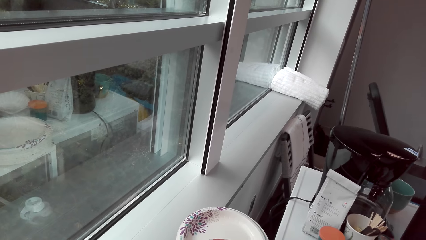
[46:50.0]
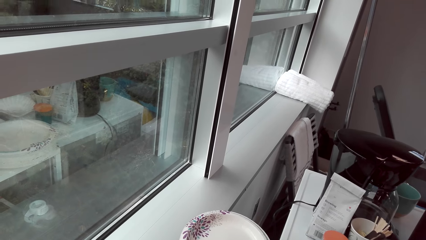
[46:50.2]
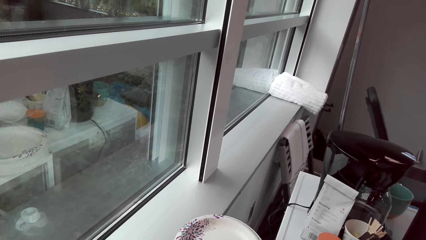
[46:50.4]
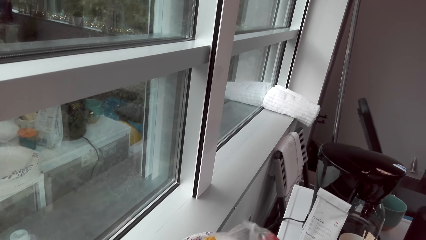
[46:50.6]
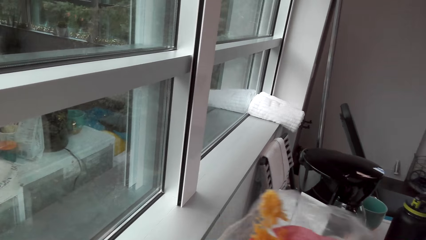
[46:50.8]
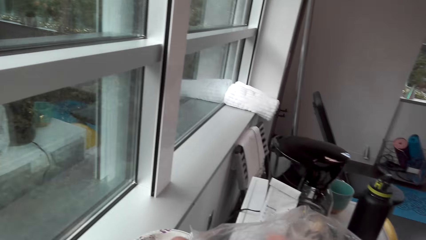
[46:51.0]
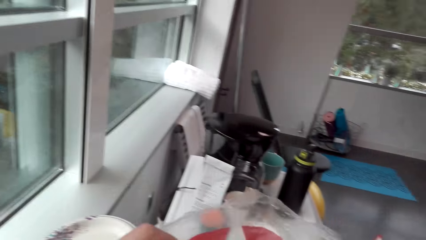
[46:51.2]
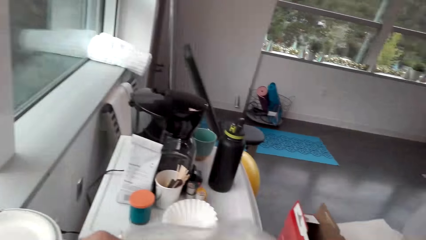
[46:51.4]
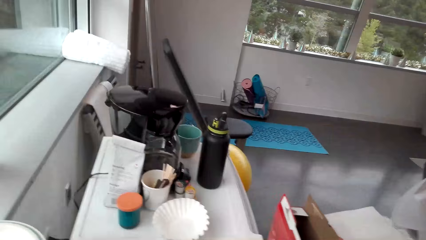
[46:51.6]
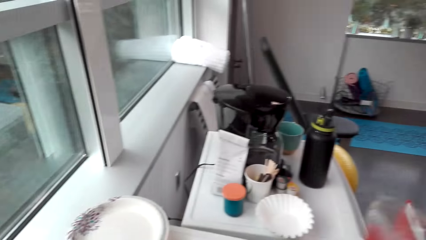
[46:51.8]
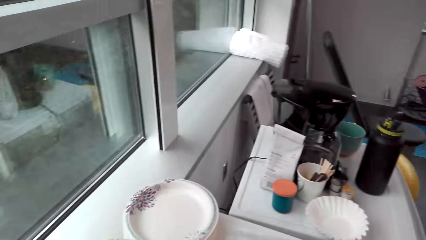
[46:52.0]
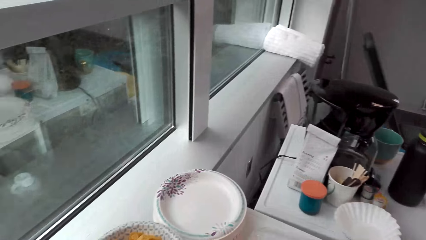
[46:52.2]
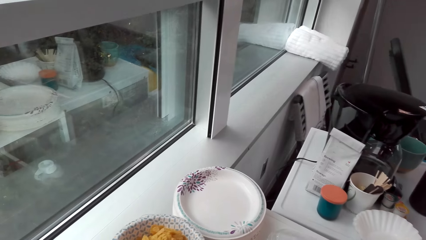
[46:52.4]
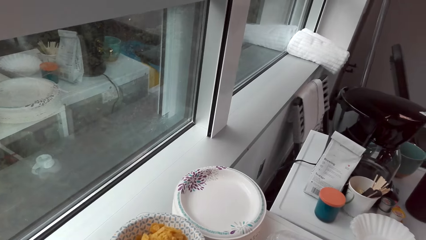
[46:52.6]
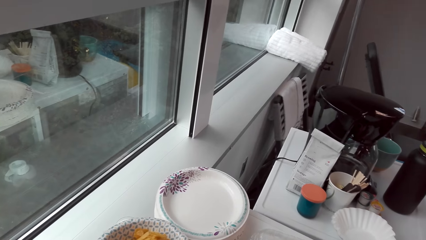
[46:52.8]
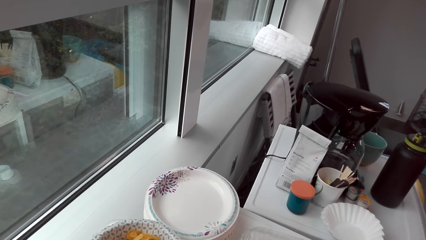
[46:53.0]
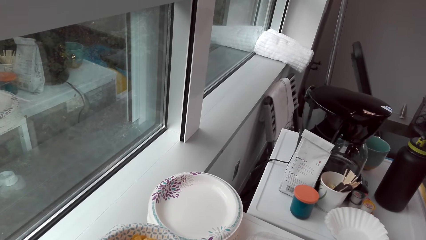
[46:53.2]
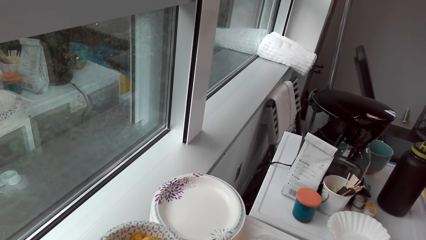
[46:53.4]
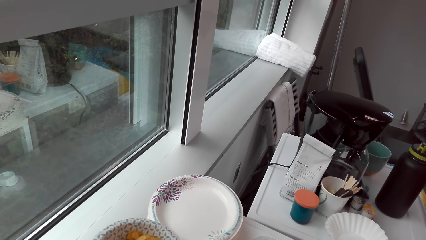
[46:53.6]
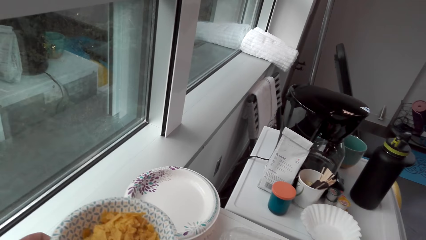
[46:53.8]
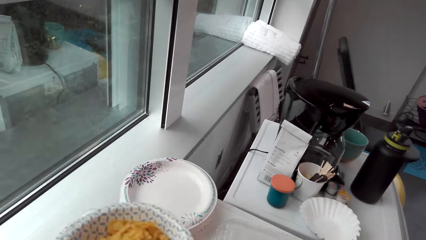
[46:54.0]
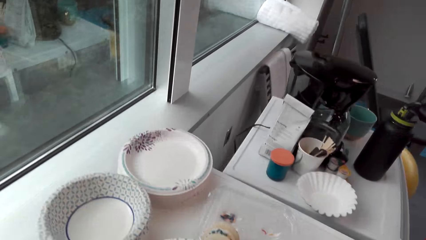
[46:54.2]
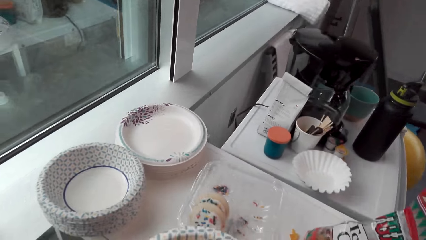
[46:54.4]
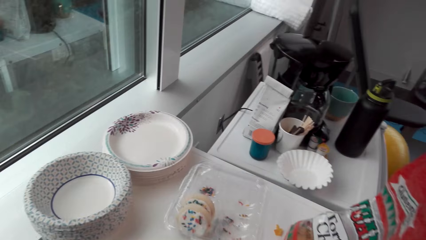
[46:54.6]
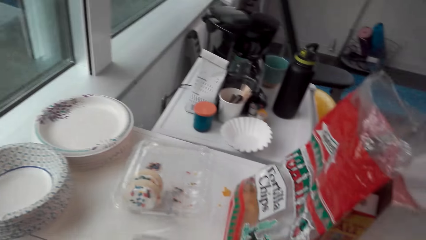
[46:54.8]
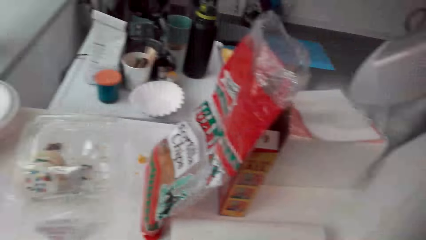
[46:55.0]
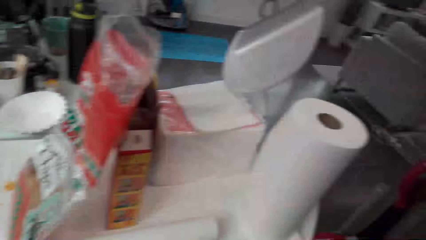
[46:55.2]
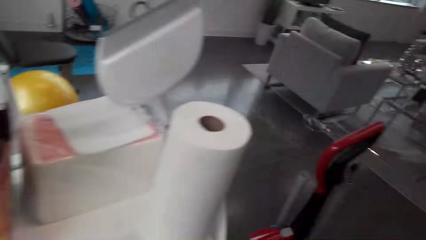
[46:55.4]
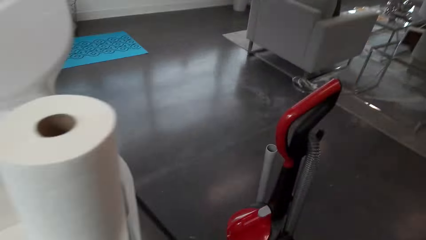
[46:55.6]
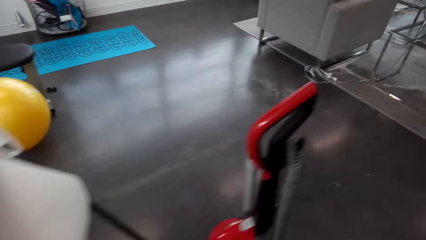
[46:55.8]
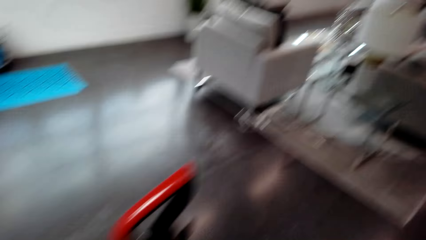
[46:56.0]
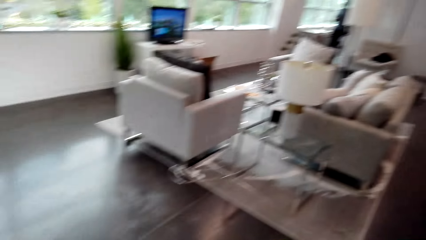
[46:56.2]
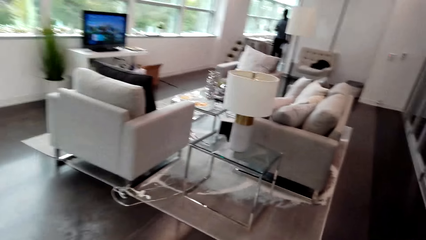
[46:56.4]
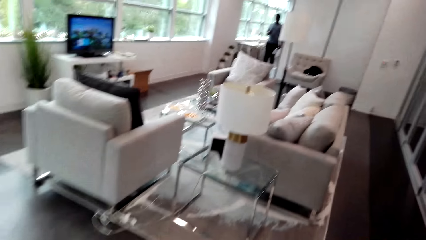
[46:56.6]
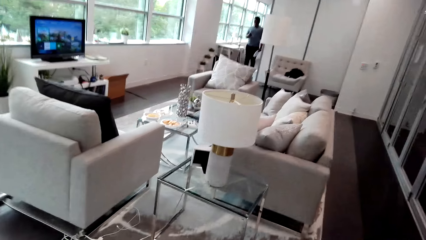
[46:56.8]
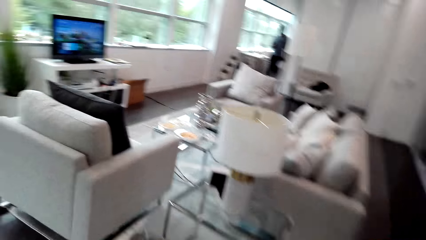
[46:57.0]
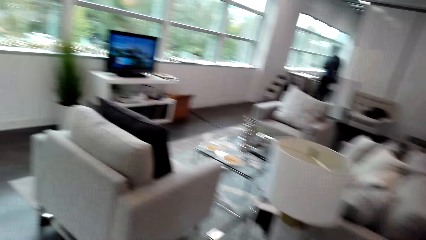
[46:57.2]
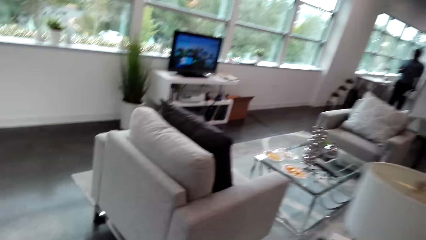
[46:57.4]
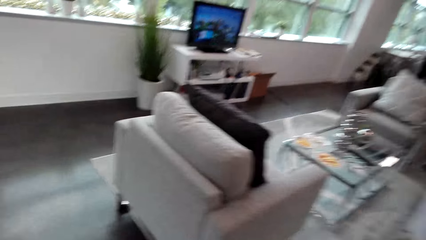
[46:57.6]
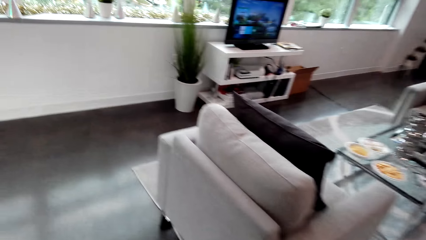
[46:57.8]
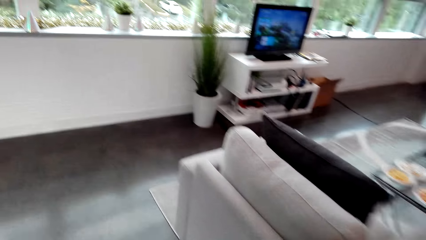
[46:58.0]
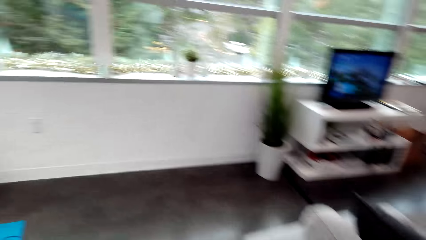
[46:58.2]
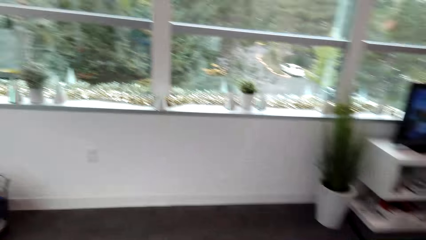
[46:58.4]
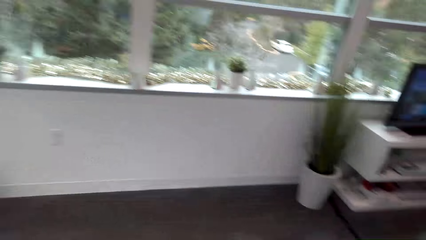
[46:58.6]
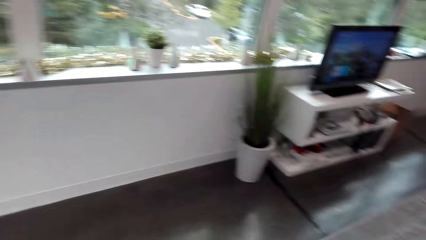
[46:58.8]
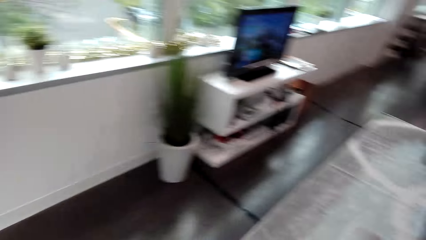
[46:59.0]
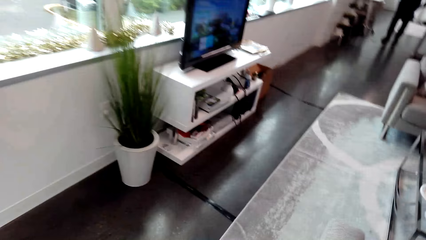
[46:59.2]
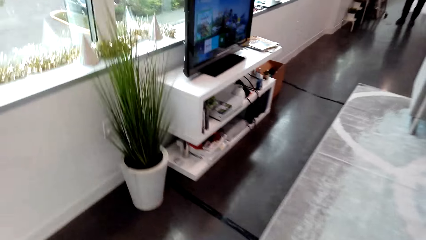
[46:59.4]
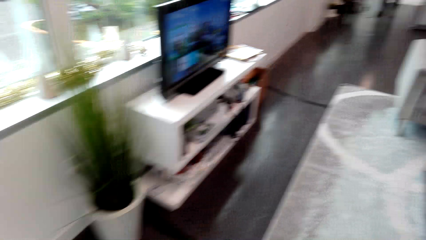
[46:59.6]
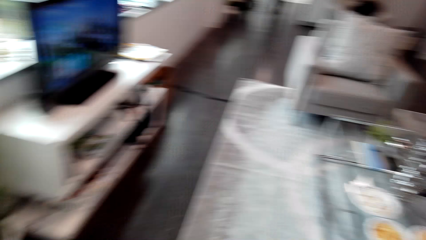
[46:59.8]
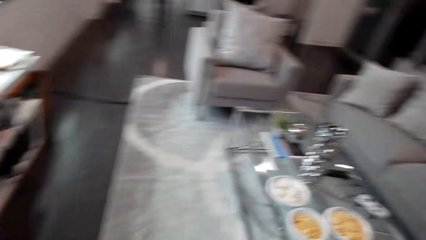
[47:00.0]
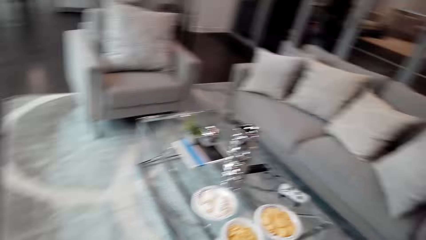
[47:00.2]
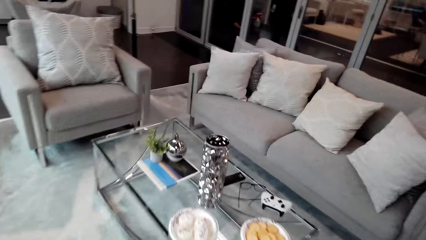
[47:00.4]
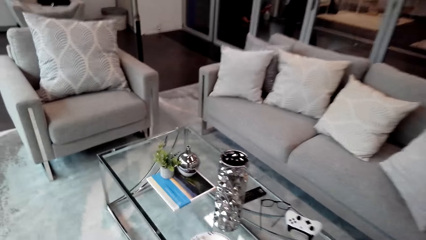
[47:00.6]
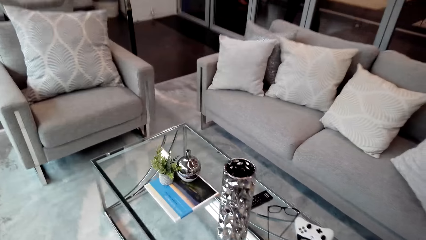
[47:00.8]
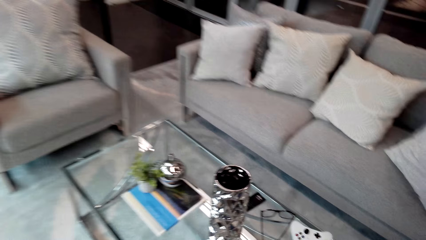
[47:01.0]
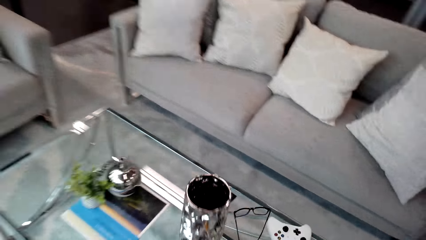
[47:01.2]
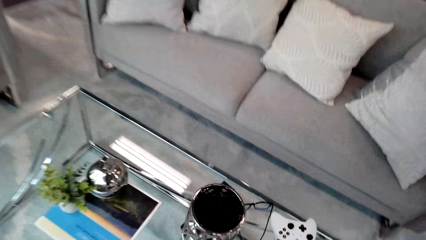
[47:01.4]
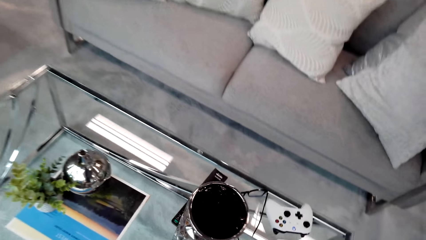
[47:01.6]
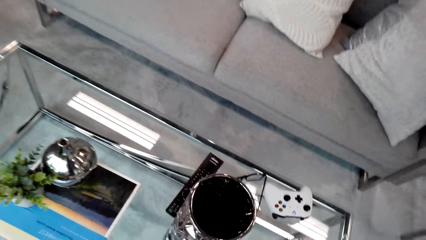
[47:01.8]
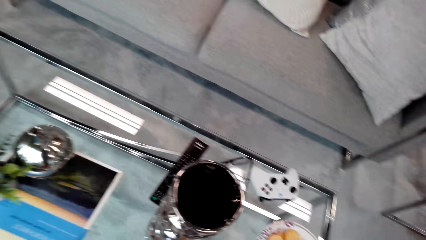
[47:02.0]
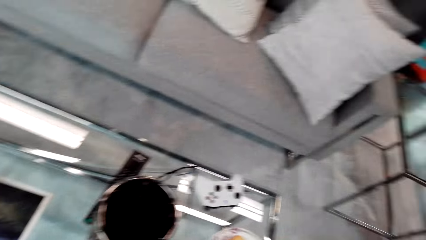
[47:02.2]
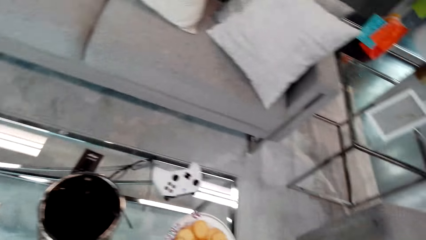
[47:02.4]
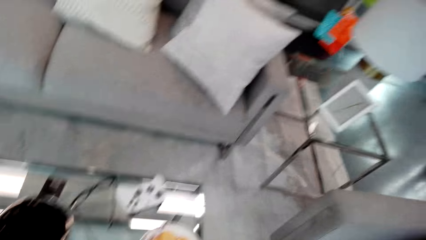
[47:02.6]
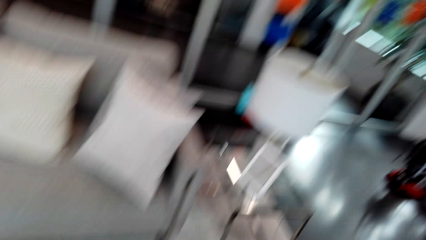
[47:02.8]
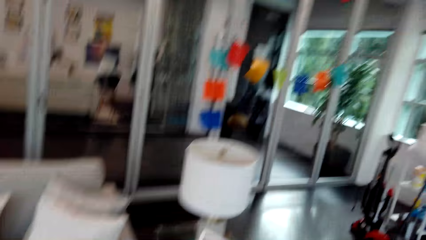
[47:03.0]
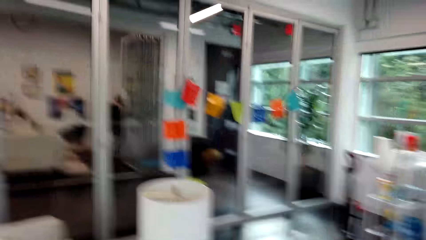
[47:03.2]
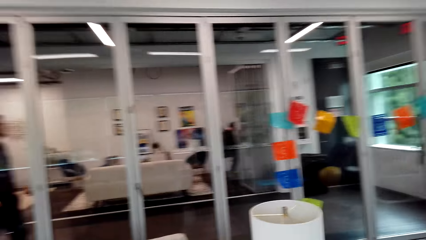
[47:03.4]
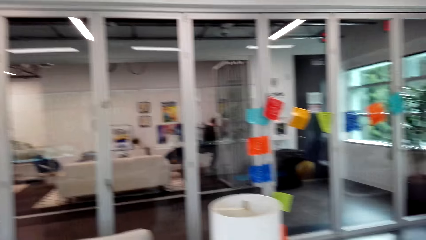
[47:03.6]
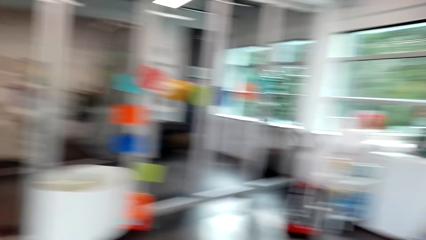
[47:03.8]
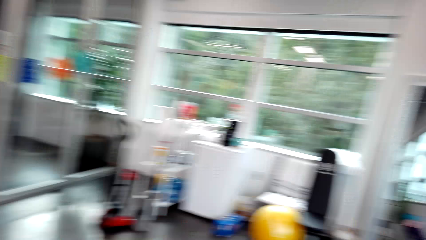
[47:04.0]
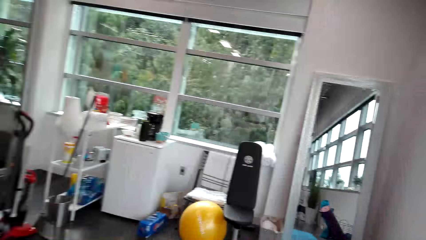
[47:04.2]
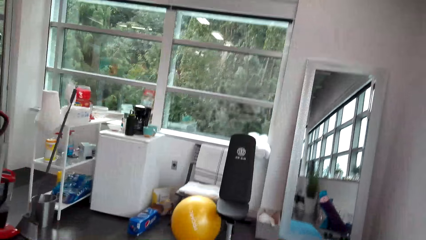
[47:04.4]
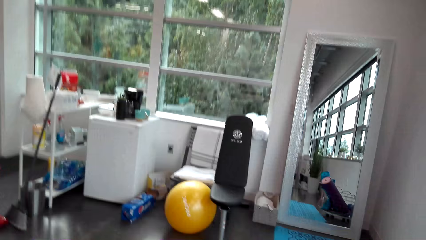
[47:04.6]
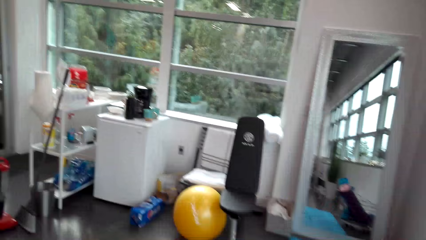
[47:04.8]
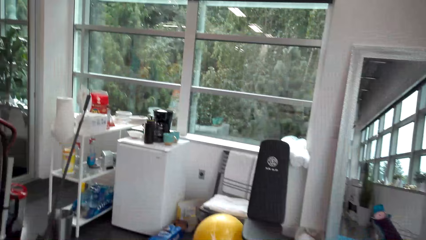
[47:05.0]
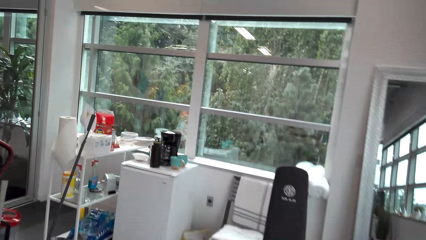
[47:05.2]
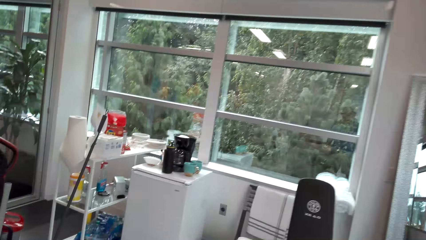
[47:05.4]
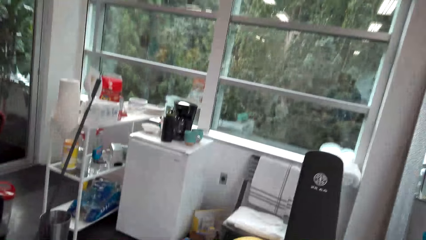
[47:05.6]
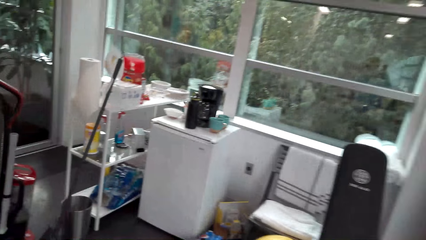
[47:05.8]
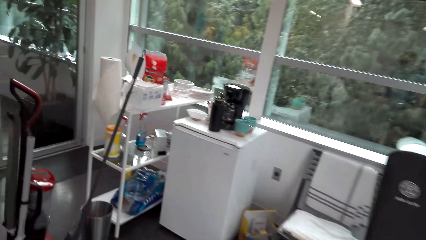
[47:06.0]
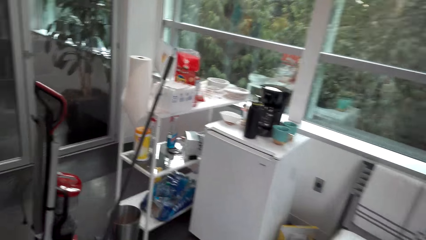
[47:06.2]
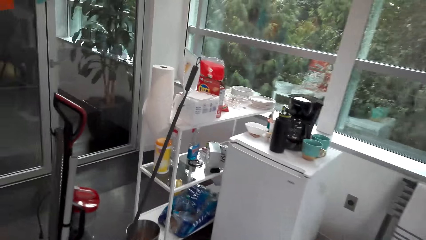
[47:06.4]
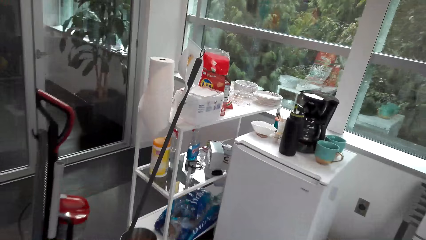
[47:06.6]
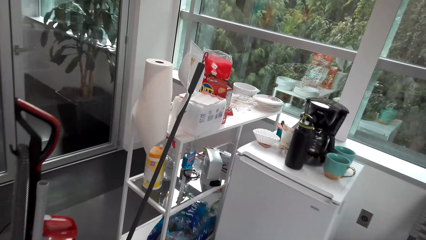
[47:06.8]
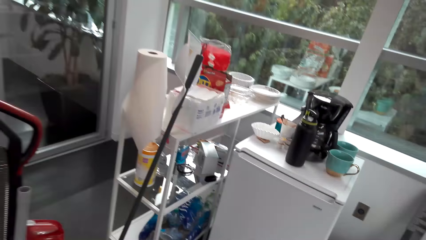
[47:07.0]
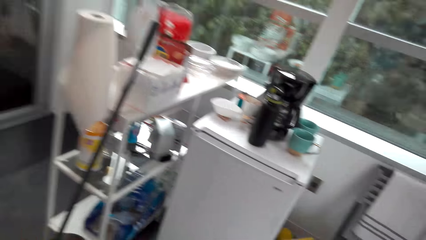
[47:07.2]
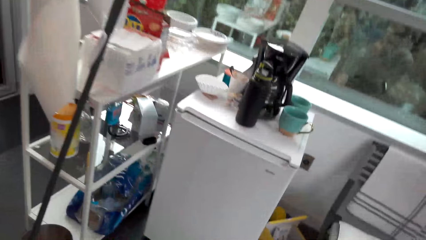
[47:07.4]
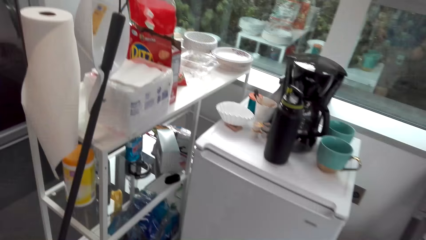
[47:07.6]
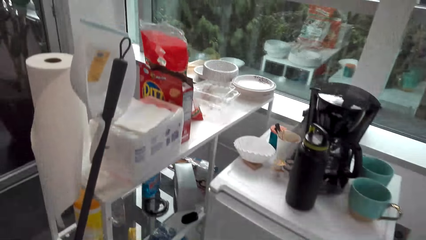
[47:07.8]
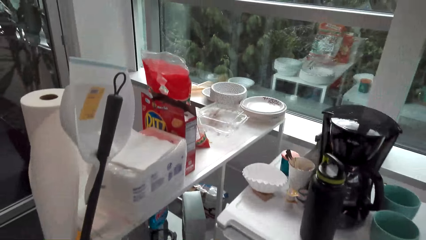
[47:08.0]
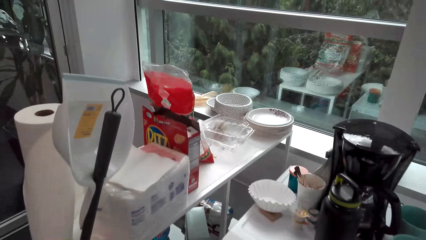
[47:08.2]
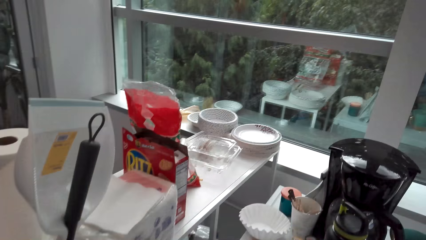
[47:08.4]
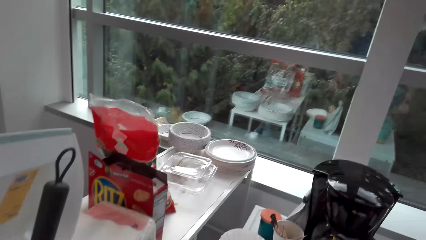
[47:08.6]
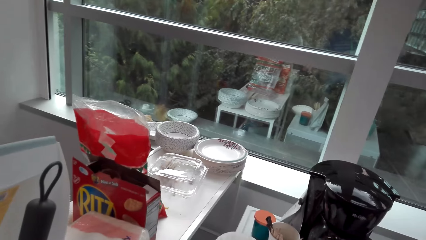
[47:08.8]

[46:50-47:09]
The camera wearer puts the package on the table. They take the plate. They walk in the house. They walk towards the living room. They put the plate on the table.
